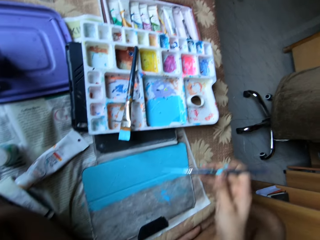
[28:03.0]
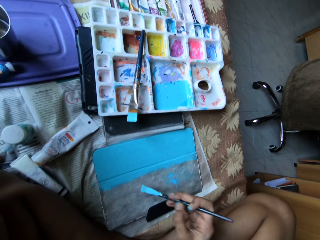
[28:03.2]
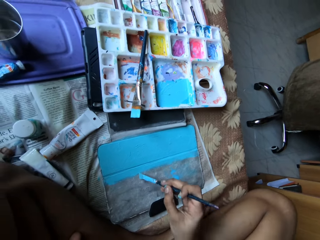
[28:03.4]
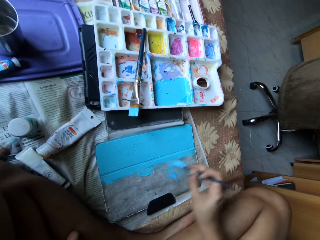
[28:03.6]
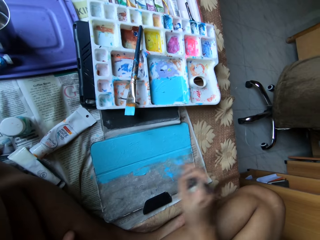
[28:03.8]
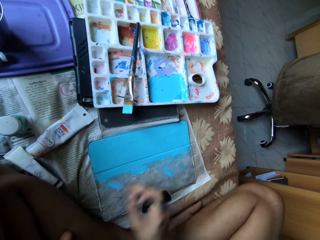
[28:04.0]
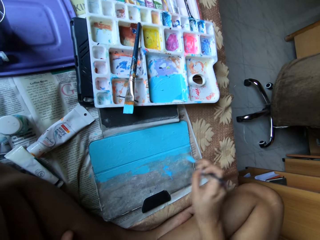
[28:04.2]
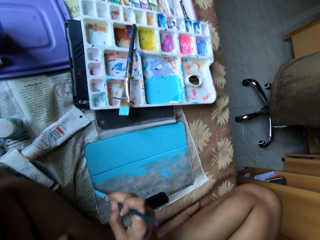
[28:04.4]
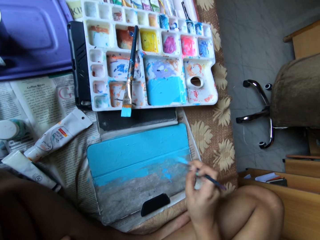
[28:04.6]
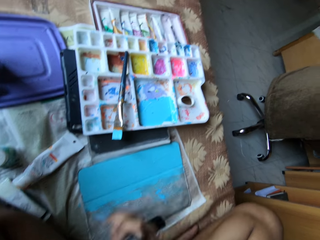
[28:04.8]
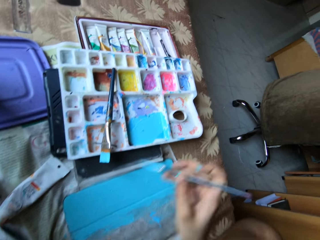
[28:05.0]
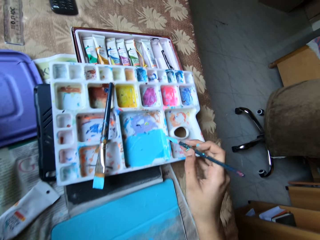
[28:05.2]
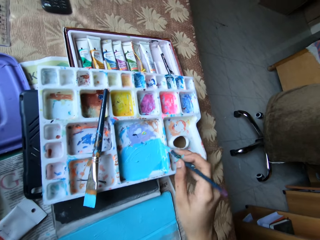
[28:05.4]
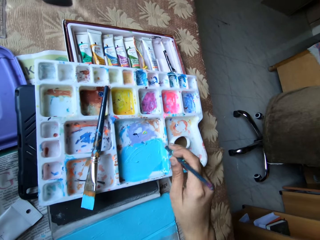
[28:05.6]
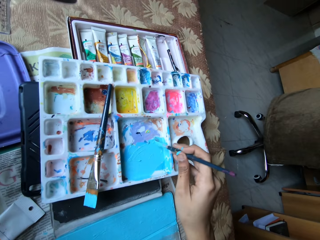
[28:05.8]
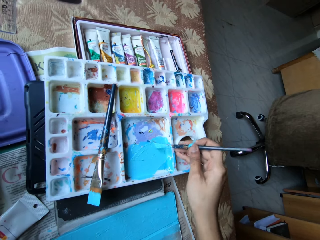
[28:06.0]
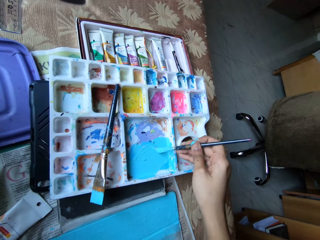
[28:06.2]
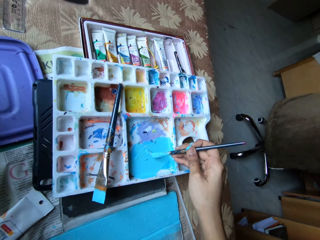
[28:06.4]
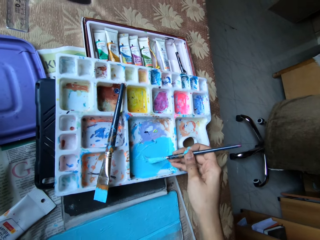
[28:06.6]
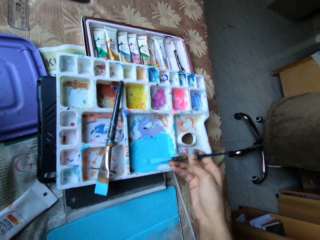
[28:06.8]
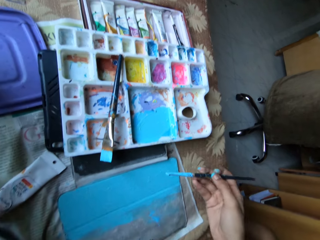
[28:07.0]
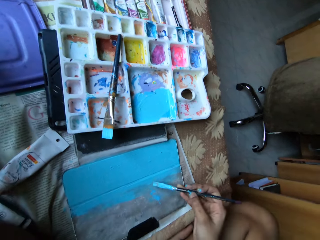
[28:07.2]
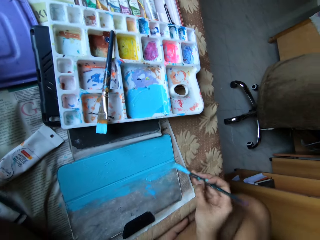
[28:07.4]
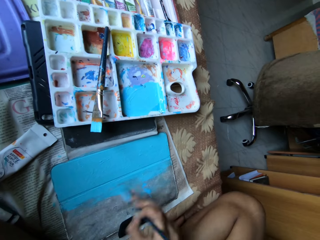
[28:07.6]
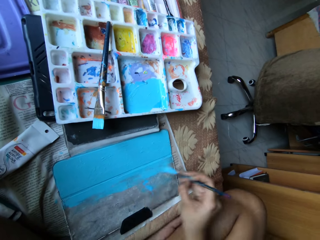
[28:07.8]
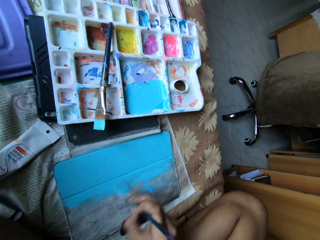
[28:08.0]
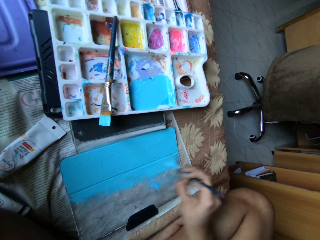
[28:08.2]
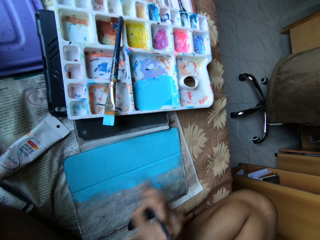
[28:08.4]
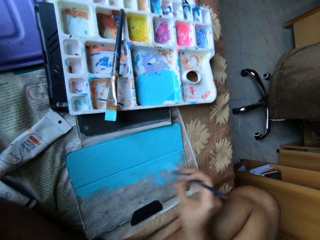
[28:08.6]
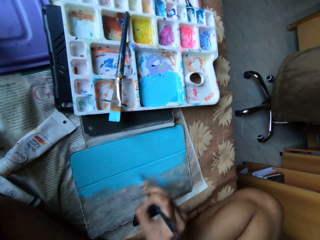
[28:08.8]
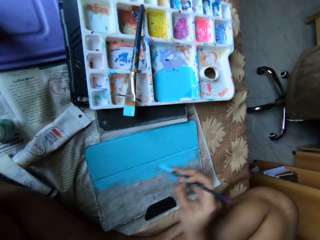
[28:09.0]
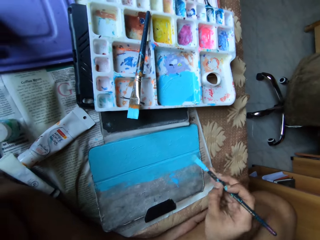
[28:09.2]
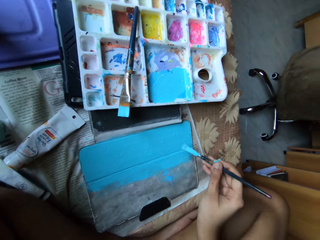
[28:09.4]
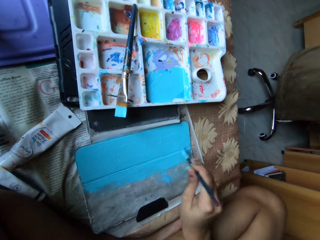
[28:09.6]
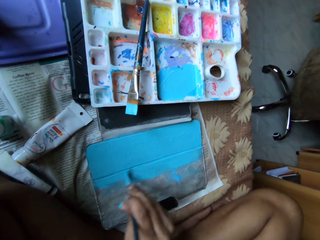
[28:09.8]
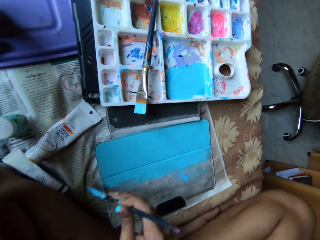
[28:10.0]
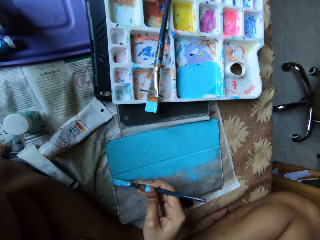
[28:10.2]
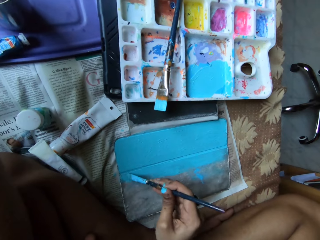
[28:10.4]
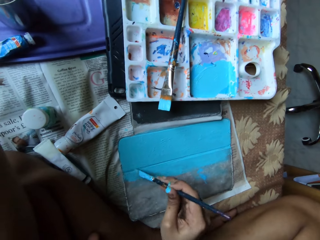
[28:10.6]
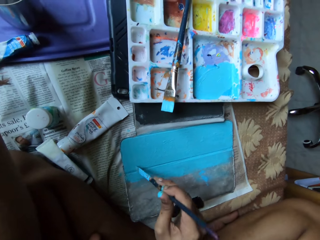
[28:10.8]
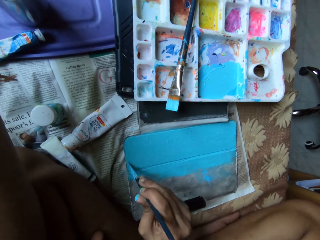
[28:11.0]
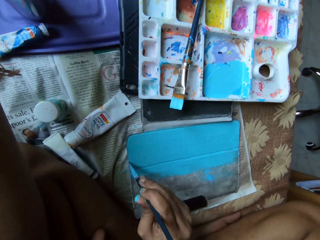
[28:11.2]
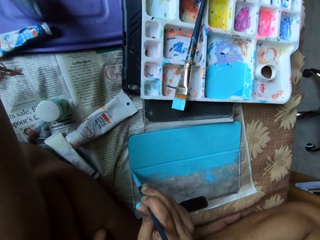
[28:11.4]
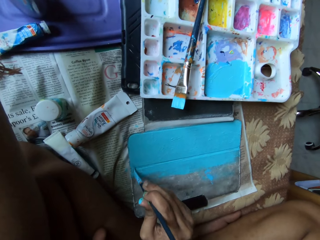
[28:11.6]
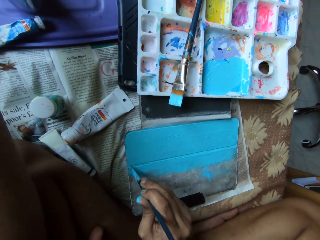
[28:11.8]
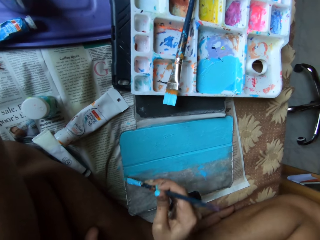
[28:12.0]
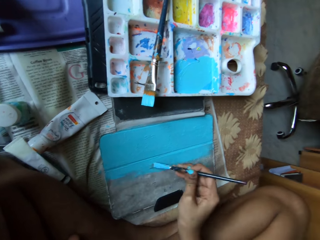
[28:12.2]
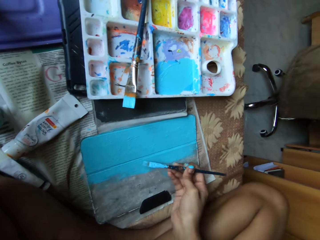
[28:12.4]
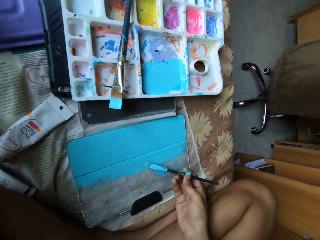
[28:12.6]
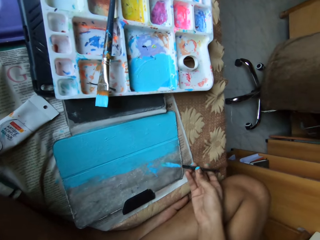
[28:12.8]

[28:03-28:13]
The camera wearer paints the tablet case on the bed with the paintbrush in her right hand. She takes paint from the paint palette with the paintbrush in her right hand. She paints the tablet case on the bed with the paintbrush in her right hand.

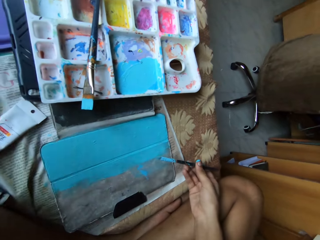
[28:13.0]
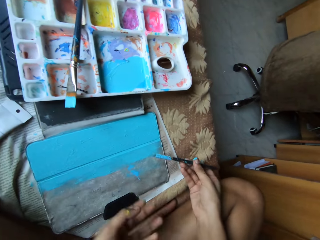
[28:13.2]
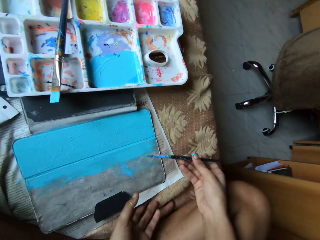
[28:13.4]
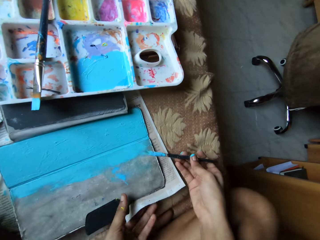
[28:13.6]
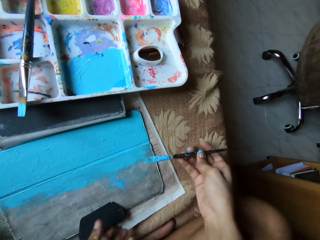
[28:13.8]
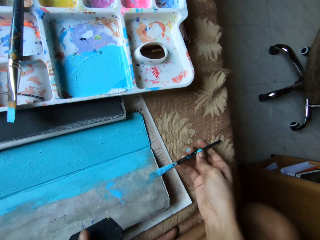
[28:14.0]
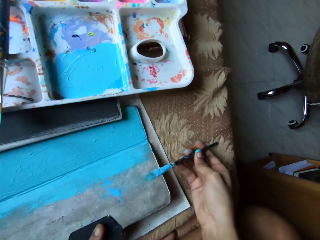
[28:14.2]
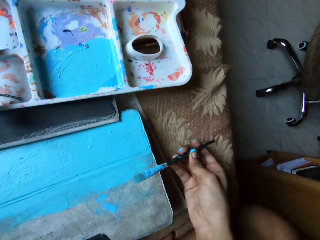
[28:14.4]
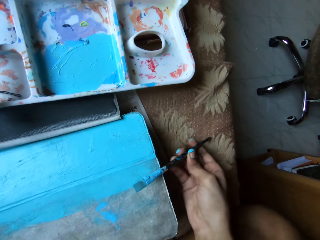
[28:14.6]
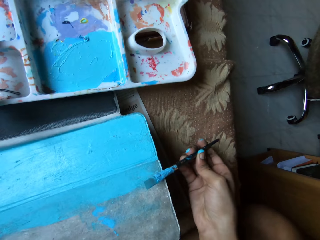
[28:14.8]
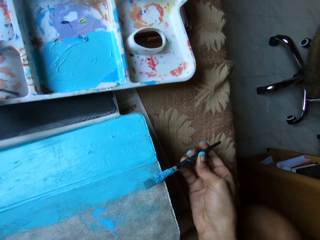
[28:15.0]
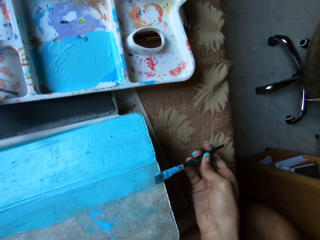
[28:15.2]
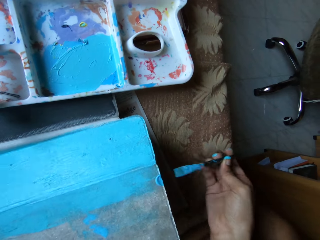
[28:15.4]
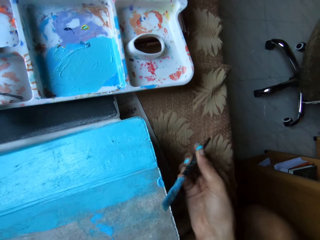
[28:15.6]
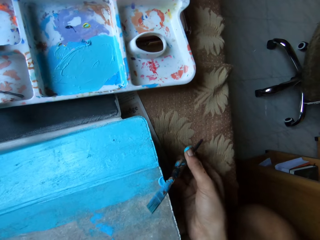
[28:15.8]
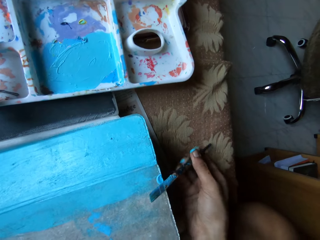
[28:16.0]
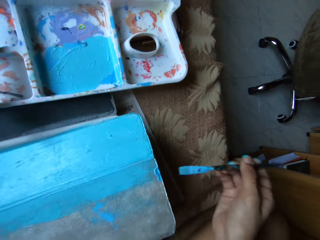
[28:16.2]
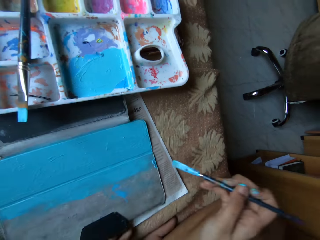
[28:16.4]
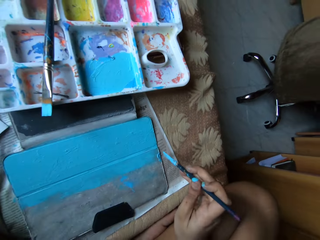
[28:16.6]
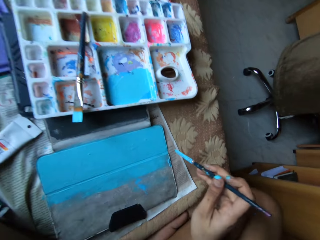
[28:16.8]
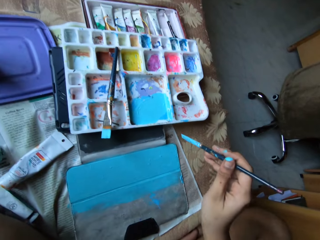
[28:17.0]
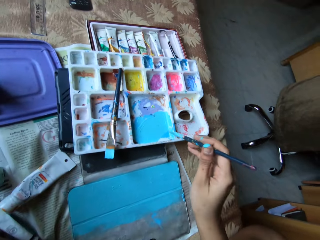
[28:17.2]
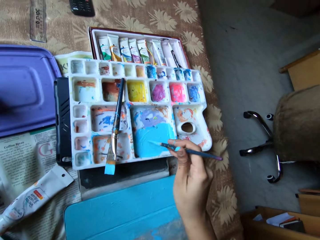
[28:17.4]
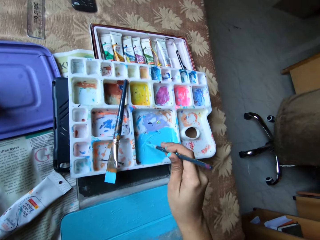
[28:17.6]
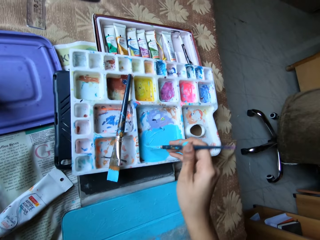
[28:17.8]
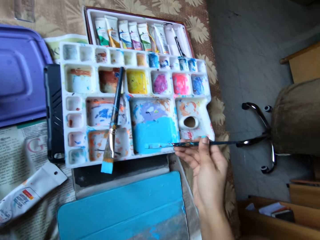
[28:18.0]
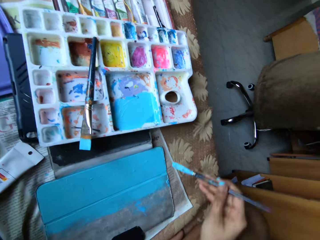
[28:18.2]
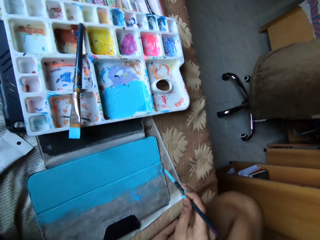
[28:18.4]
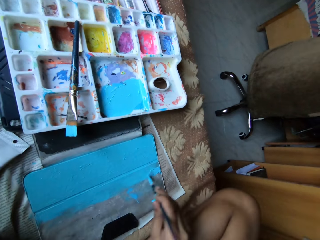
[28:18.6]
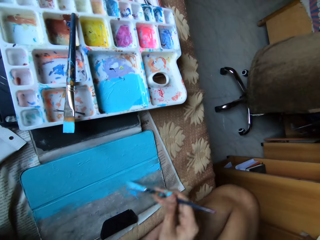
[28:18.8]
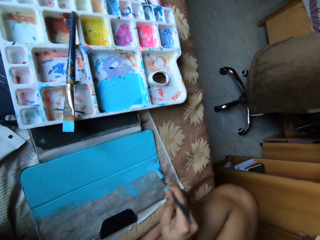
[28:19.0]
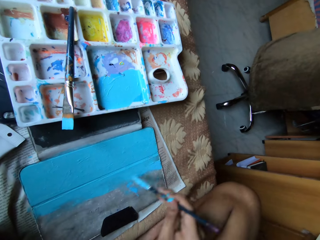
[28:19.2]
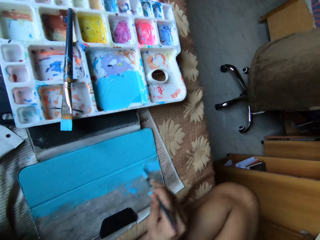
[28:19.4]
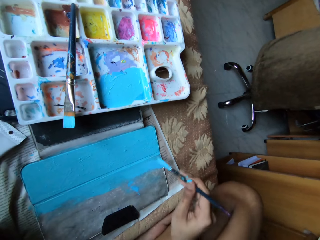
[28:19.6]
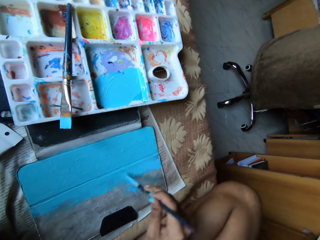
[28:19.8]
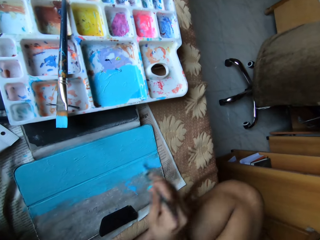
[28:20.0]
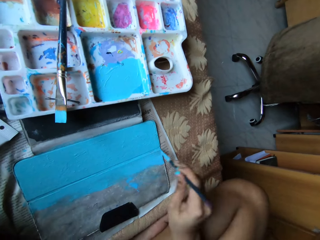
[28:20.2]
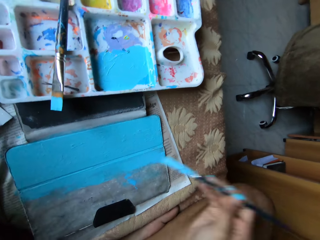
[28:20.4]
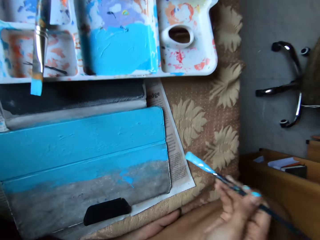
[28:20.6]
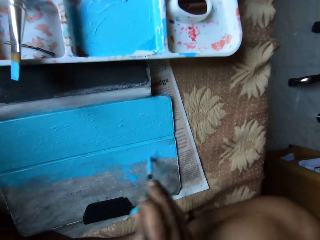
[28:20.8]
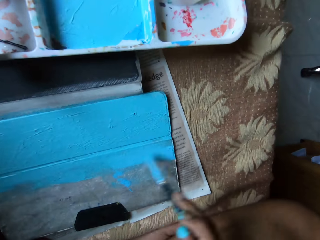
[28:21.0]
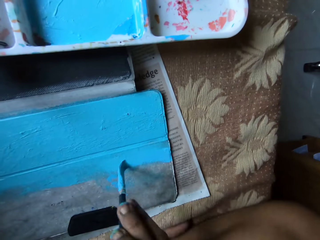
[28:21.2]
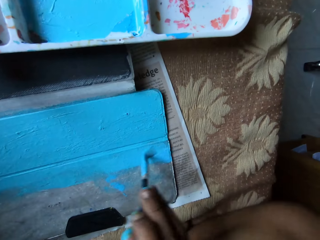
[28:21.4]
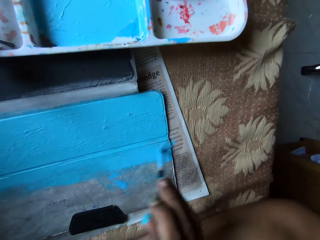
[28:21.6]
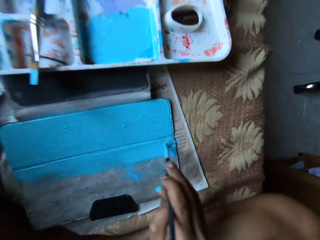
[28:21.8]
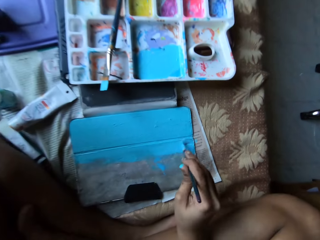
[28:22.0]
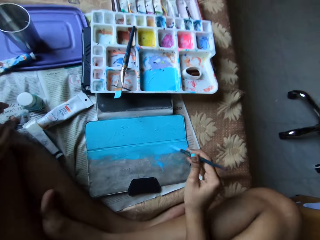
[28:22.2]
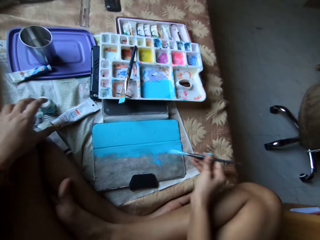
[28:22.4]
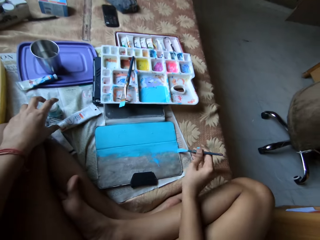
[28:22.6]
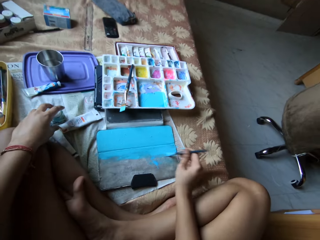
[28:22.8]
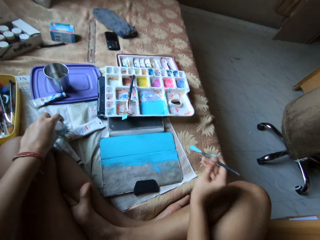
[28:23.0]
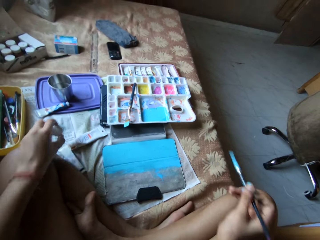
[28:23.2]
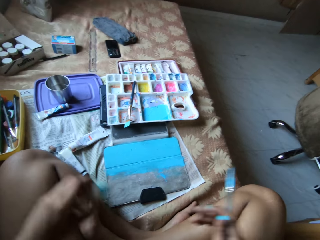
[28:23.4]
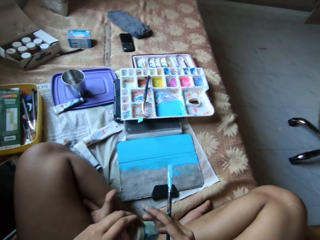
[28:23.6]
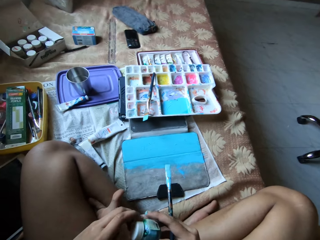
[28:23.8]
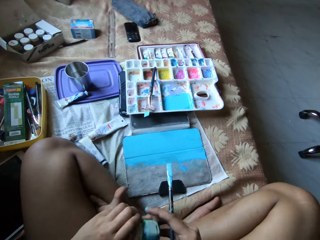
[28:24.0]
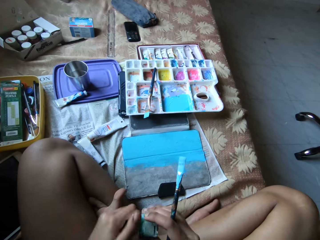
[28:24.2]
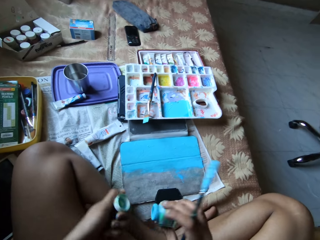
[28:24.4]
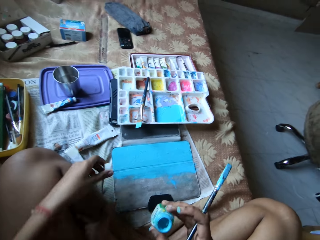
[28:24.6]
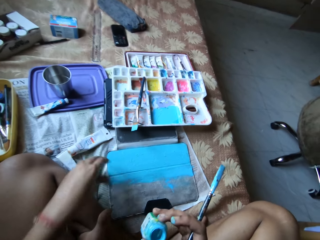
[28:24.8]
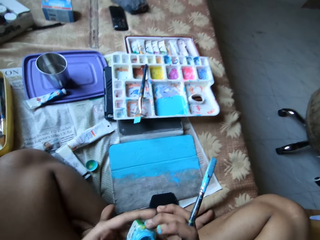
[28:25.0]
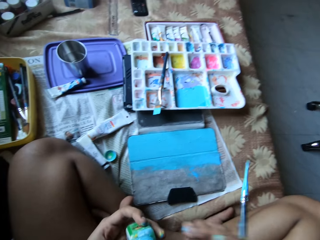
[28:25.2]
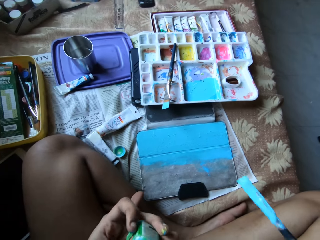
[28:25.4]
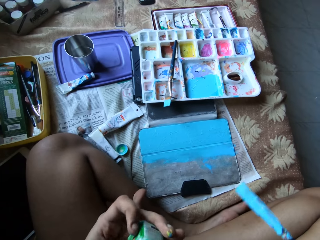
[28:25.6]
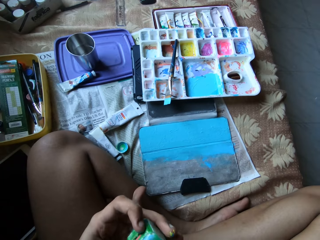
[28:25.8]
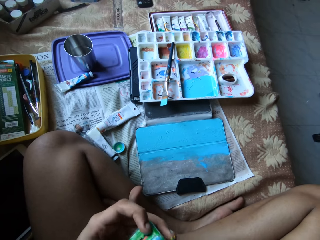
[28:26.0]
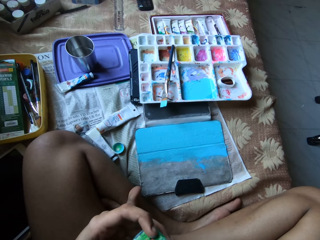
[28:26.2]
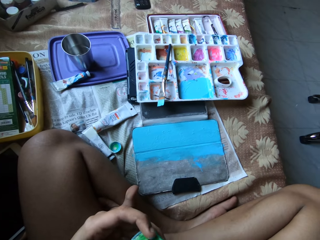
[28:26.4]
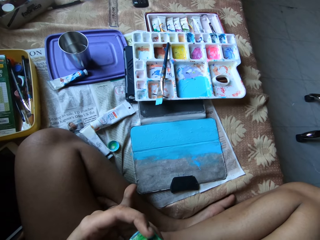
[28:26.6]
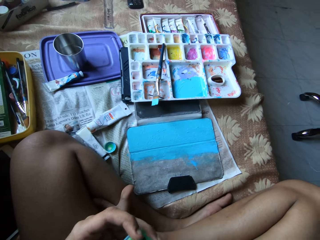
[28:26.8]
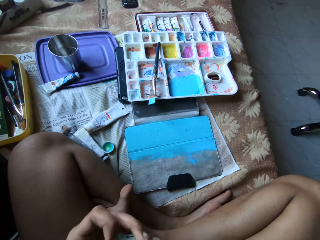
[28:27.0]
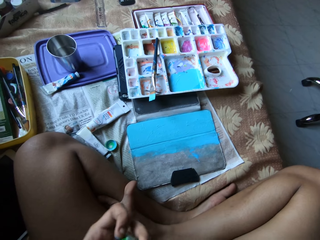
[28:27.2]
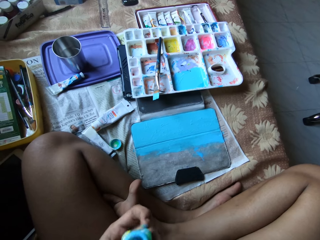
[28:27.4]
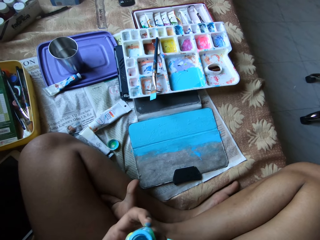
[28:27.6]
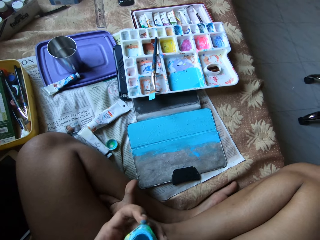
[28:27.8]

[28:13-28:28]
The camera wearer lifts the tablet case from the bed with her left hand. She cleans the paintbrush in her right hand on the tablet case. She holds a board. She drops the tablet case in her left hand on the bed. She takes paint from the paint palette with the paintbrush in her right hand. She paints the tablet case on the bed with the paintbrush in her right hand. She picks up a paint container from the bed with her left hand. She holds the paint container in her right hand. She opens the paint container in her right hand with her left hand. She drops a cover of the paint container in her left hand on the bed. She puts a paint lid on a newspaper. She holds the paint container in her left hand. She dips the brush in the bottle of paint.
